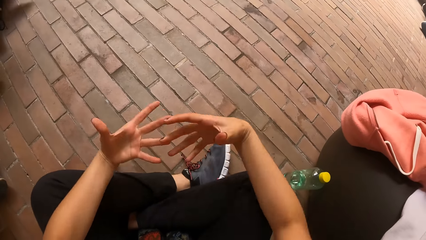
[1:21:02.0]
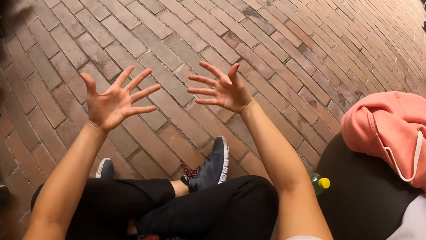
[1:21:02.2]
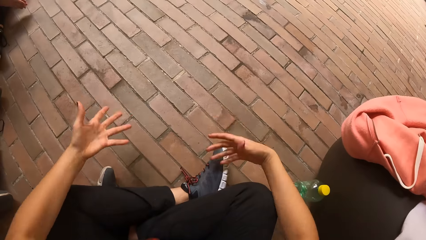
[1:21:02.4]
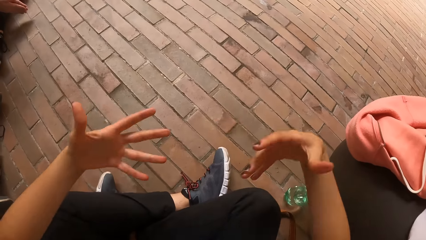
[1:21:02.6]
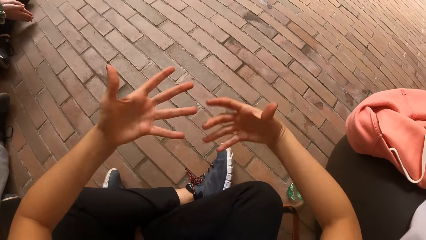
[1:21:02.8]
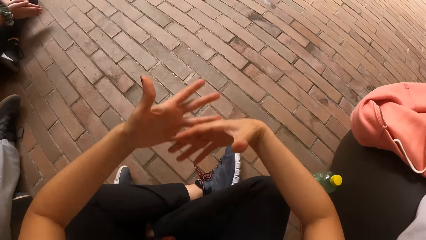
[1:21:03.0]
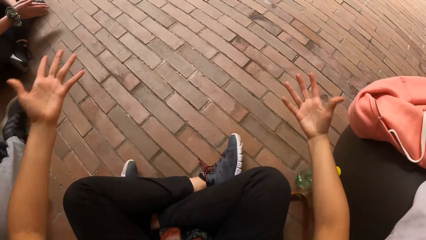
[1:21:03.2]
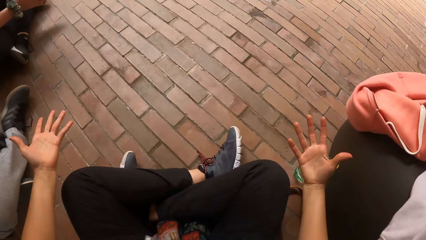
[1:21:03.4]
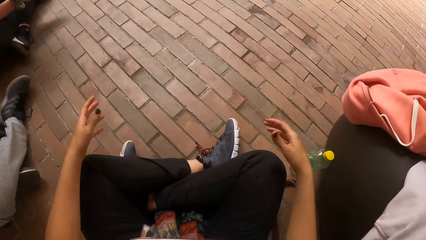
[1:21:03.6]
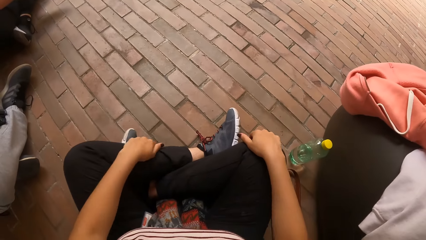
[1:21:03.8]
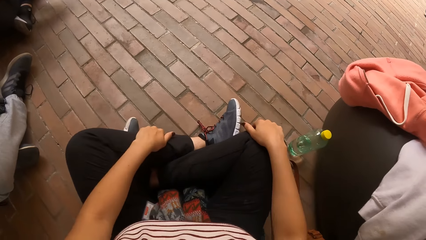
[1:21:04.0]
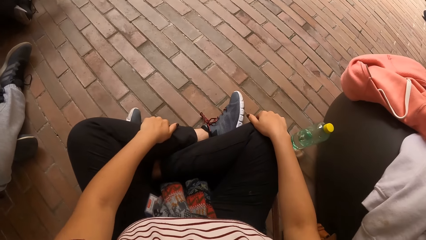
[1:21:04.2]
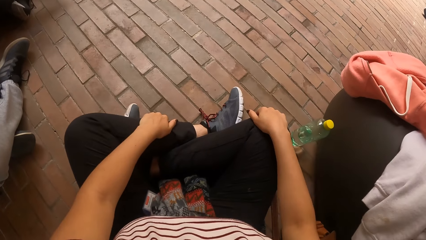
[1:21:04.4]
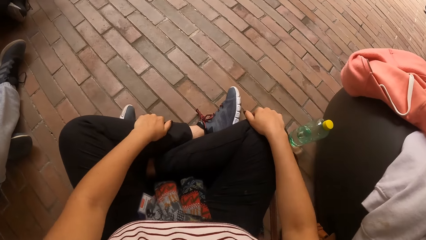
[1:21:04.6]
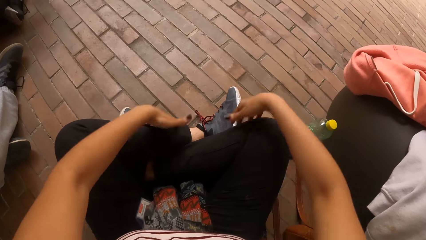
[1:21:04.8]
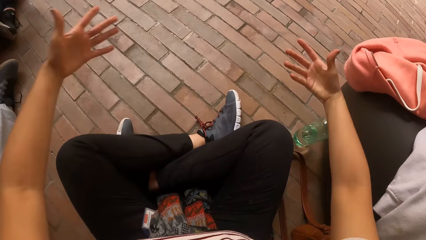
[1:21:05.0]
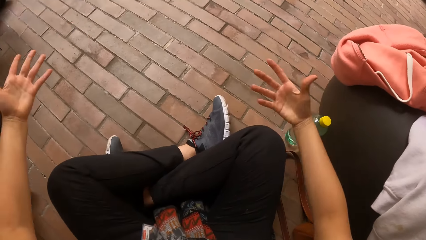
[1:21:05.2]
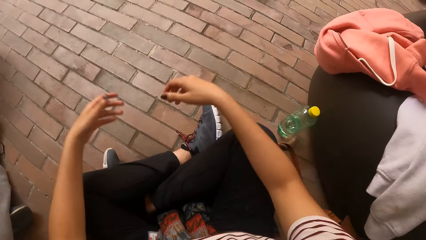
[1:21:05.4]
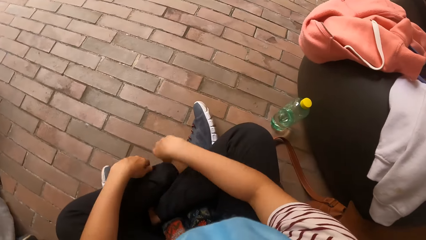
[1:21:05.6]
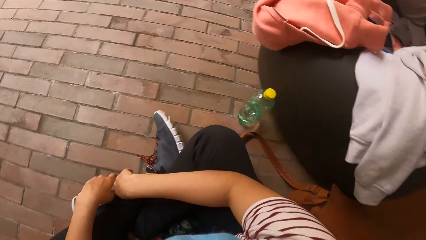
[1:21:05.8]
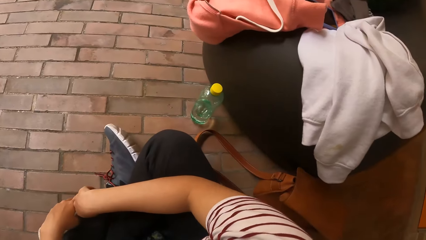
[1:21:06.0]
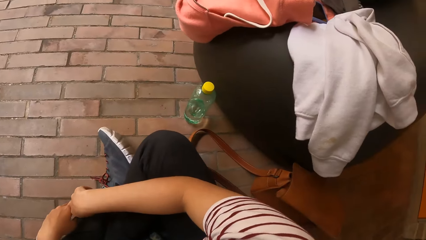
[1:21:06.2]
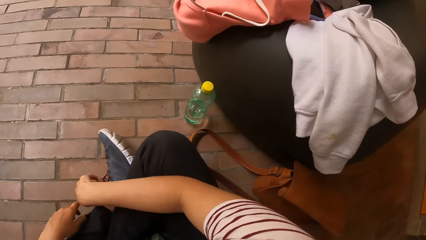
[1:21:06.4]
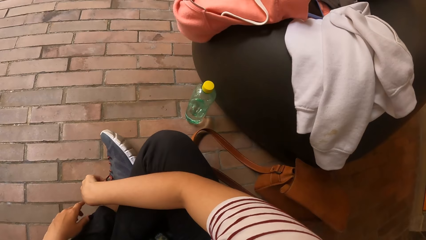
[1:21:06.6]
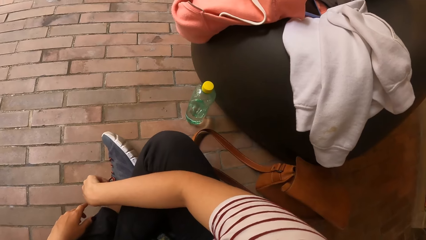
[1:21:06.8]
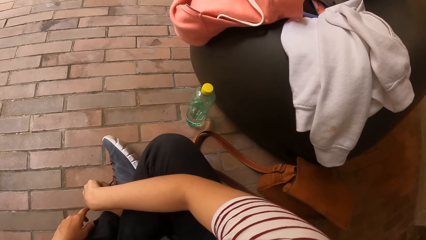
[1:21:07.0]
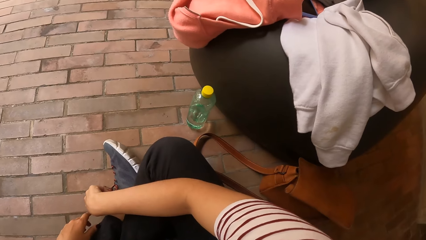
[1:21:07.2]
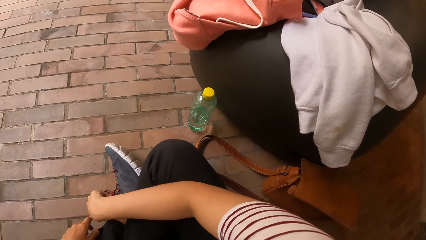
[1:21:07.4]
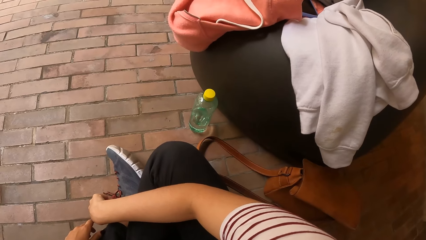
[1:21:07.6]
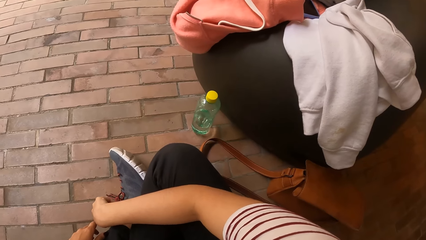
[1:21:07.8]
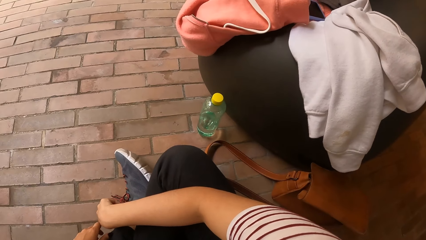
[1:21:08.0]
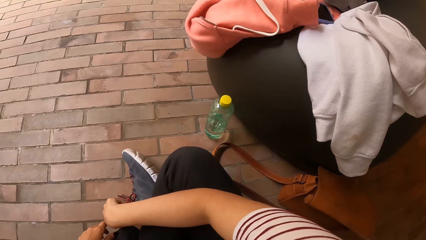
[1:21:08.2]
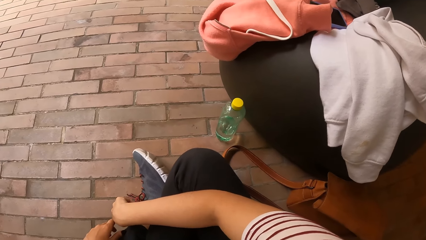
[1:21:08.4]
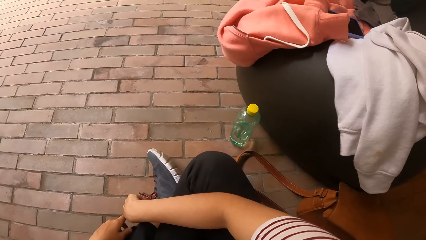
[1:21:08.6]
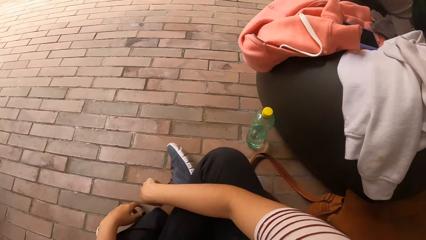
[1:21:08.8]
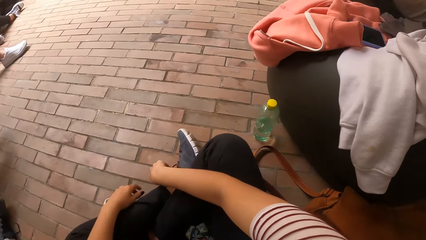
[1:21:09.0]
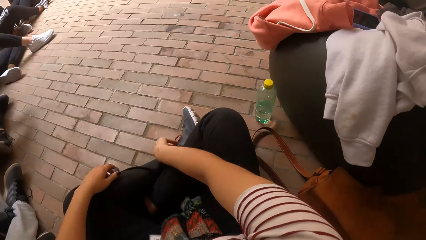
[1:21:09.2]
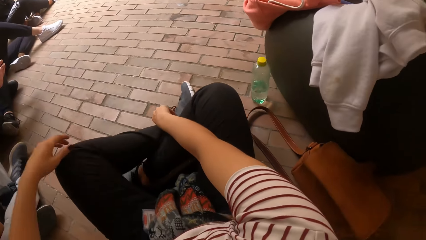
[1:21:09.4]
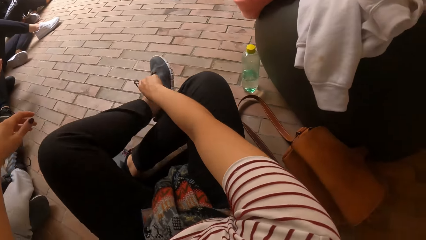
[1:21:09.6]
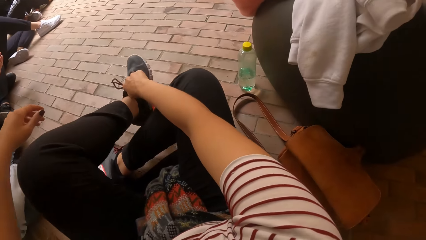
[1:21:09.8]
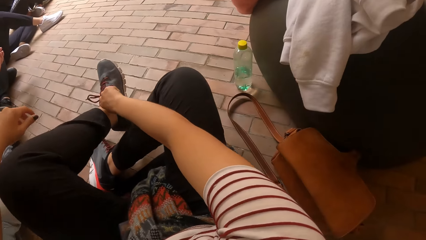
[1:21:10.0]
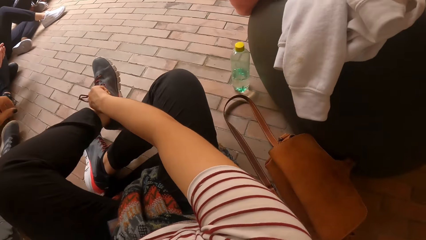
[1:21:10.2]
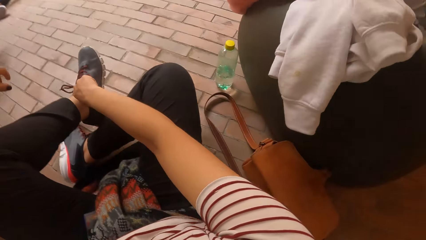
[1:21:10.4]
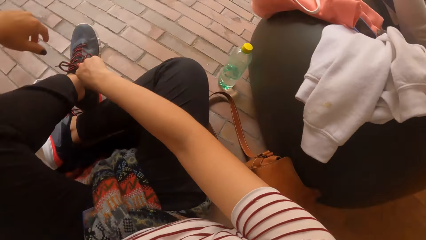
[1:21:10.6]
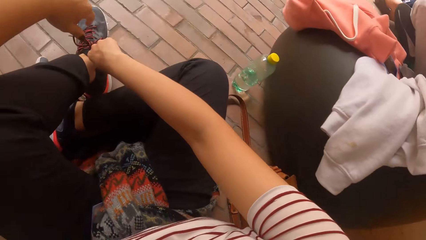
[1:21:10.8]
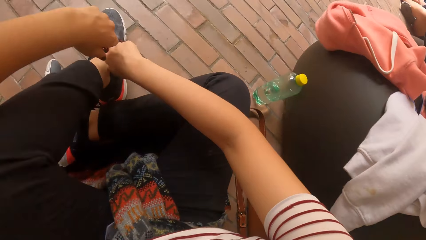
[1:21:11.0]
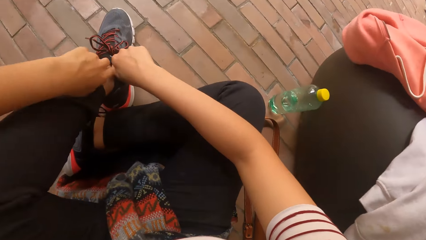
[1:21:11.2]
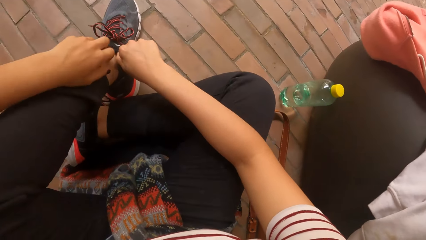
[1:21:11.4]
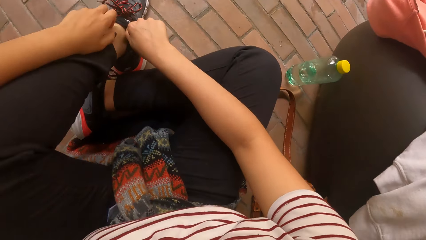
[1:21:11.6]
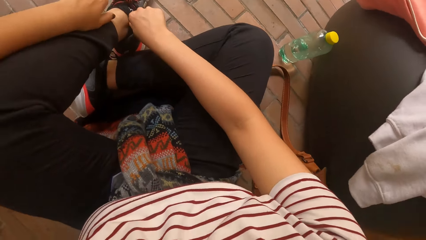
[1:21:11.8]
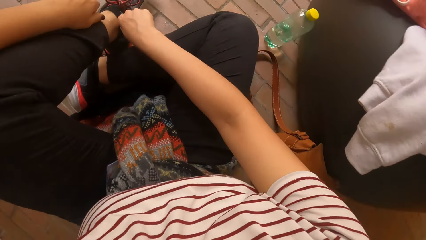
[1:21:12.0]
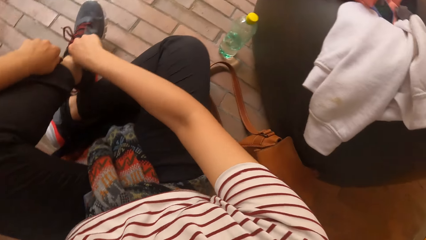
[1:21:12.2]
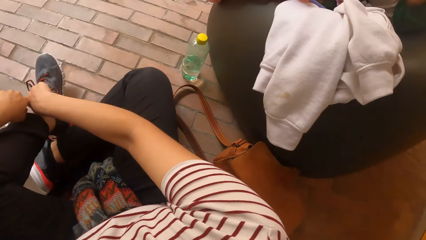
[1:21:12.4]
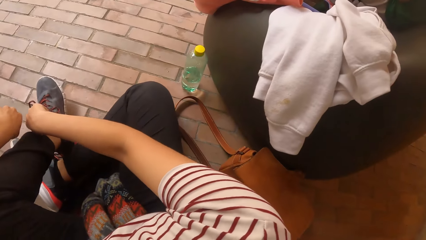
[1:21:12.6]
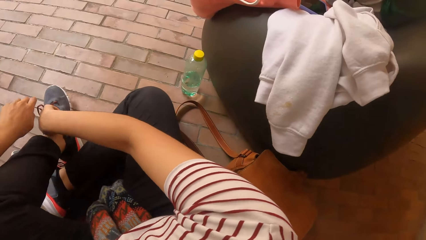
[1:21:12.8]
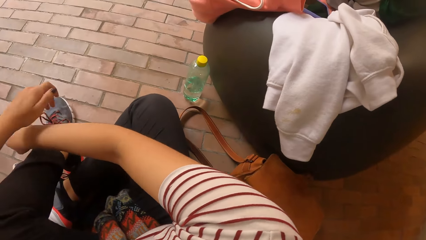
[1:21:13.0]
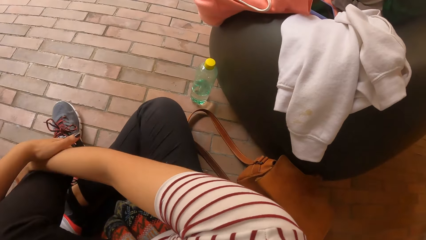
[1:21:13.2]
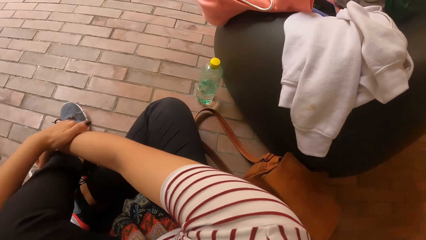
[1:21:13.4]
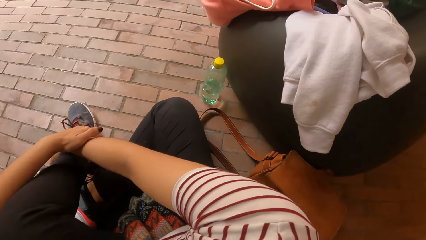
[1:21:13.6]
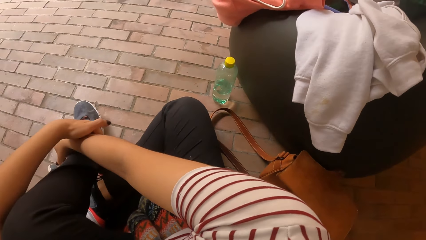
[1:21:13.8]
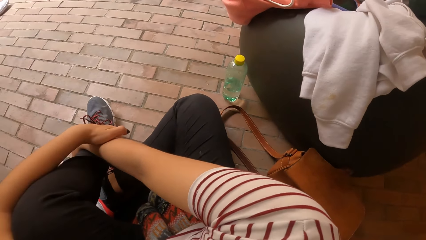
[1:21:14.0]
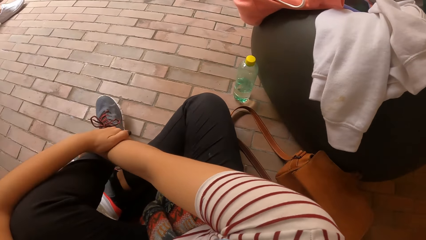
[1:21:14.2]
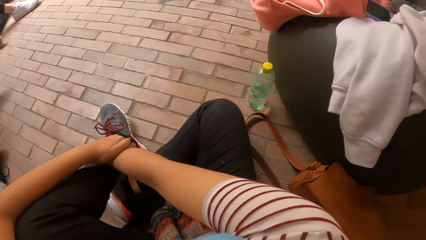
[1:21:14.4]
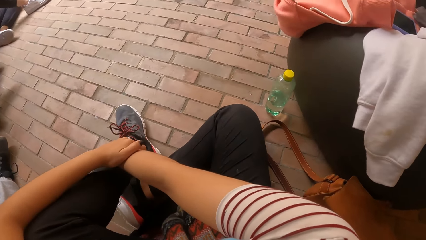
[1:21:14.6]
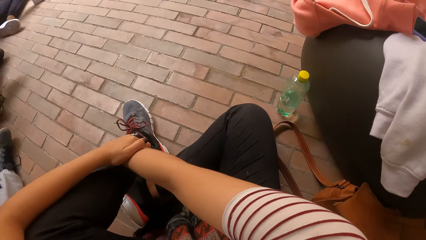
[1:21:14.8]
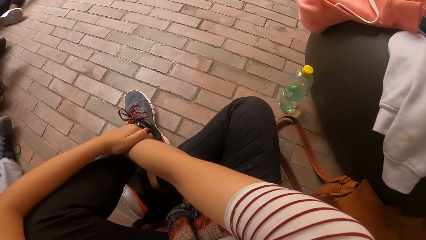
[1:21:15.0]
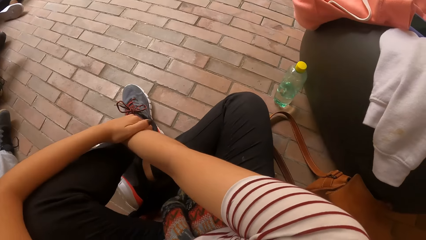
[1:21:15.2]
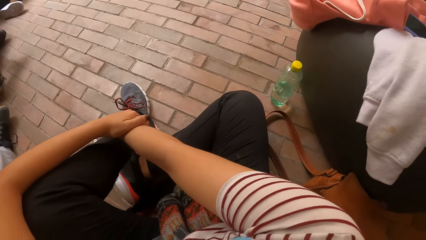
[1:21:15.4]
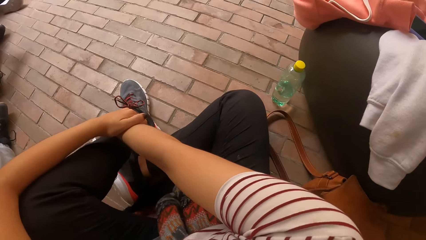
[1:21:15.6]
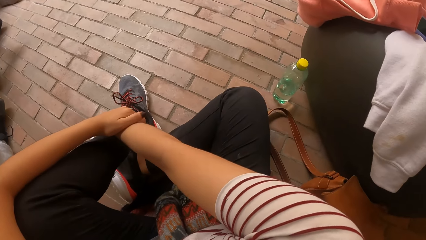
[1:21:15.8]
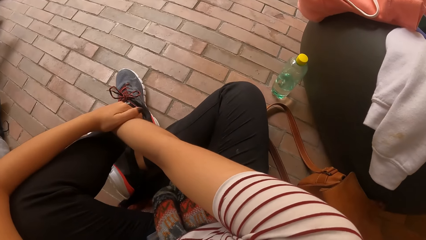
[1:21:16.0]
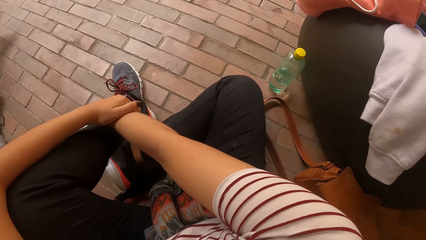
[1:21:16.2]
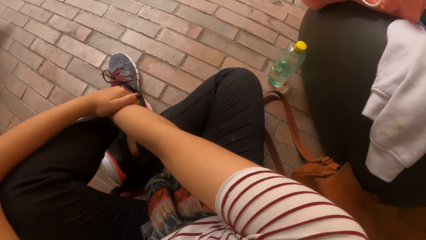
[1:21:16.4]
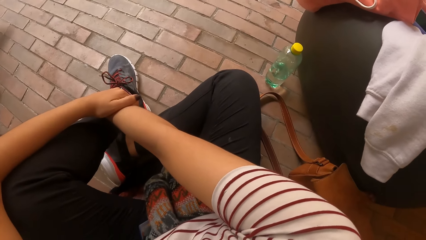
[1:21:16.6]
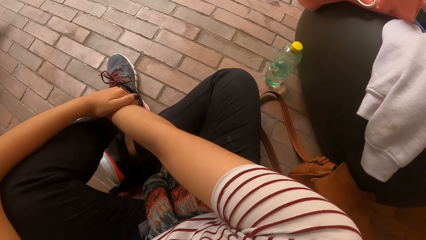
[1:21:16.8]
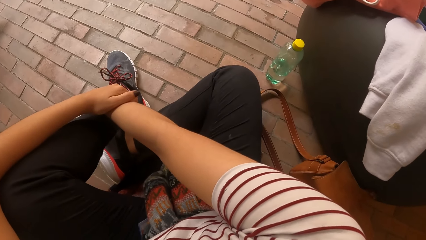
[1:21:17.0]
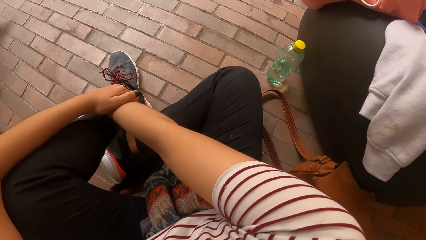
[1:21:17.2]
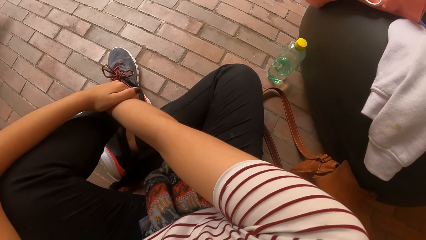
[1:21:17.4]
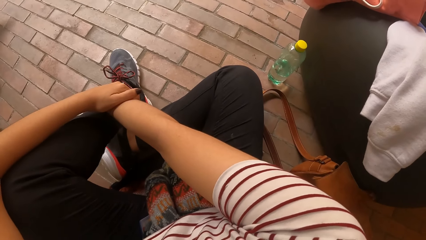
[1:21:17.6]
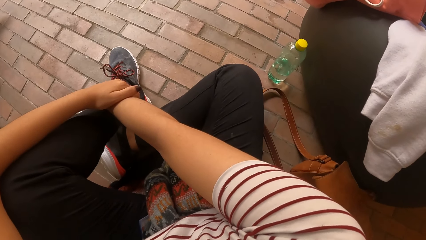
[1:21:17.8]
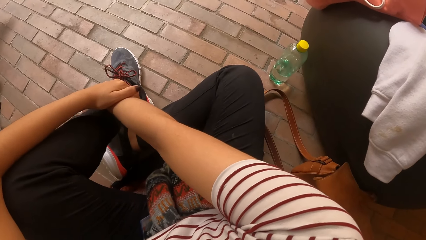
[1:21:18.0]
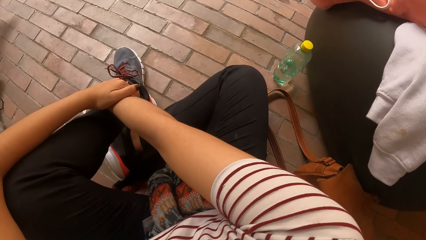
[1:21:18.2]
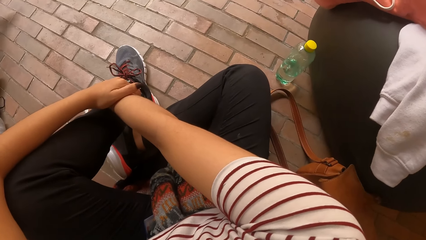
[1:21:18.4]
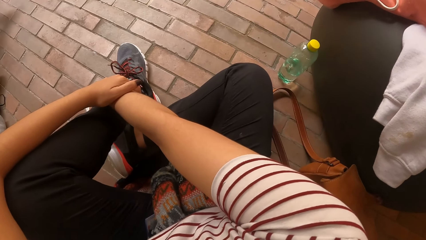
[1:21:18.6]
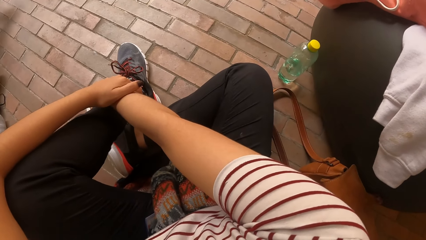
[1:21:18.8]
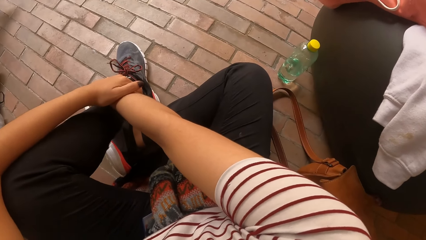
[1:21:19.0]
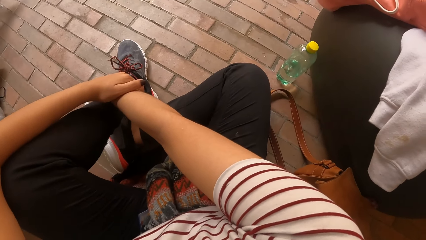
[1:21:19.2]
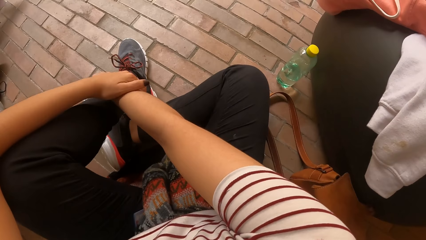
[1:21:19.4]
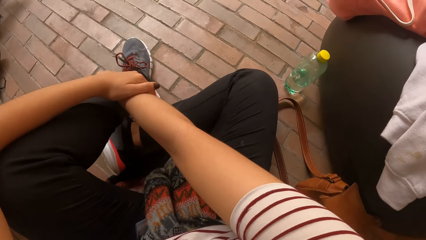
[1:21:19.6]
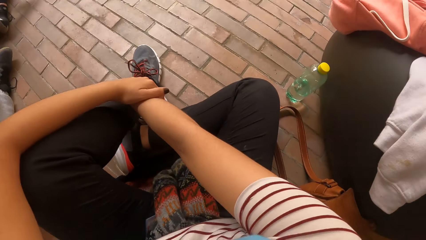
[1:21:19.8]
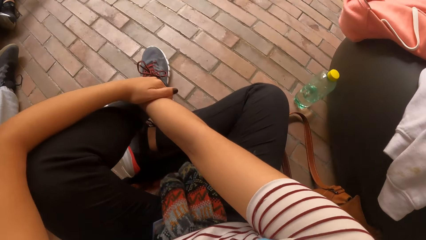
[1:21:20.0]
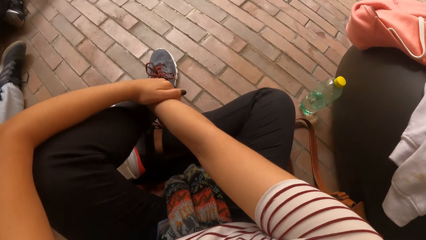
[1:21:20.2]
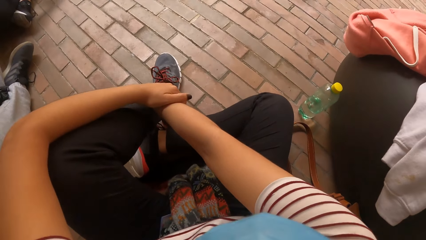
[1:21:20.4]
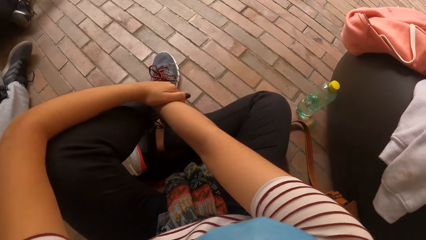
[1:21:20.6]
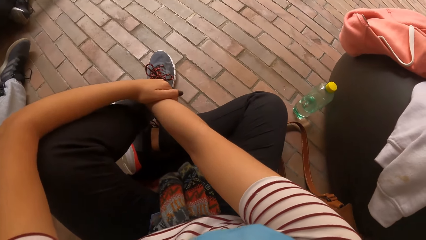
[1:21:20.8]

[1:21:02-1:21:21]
The camera wearer puts the hands on the lap. She moves the hands. She looks around. She moves the leg. She pulls the tongue of her canvas with her right hand. She moves the hands. She places her hands on her left leg. She looks around. She looks around the floor.
